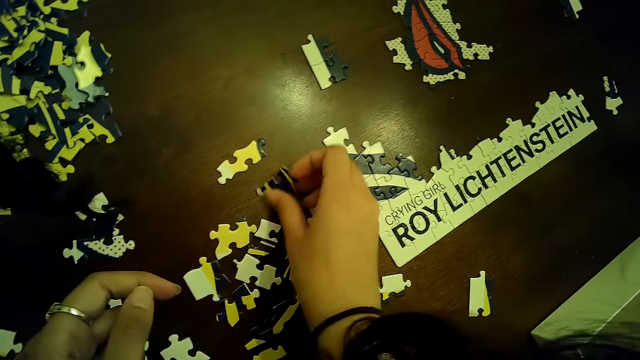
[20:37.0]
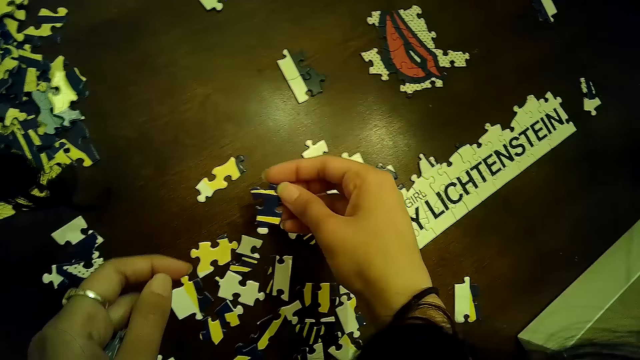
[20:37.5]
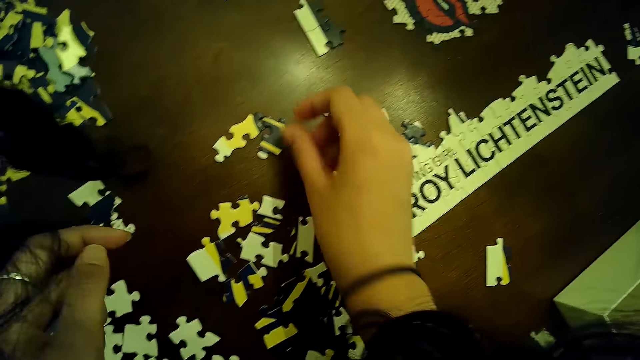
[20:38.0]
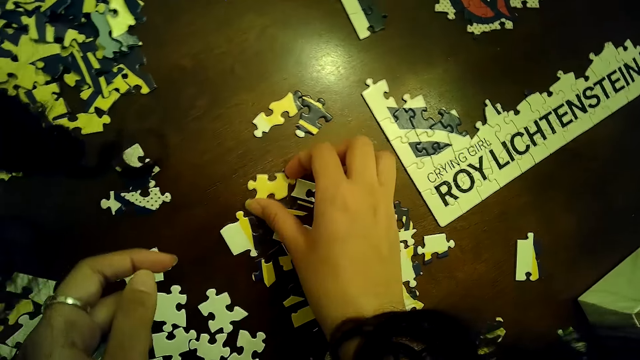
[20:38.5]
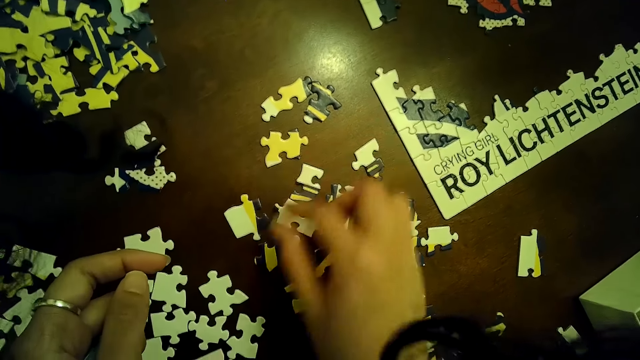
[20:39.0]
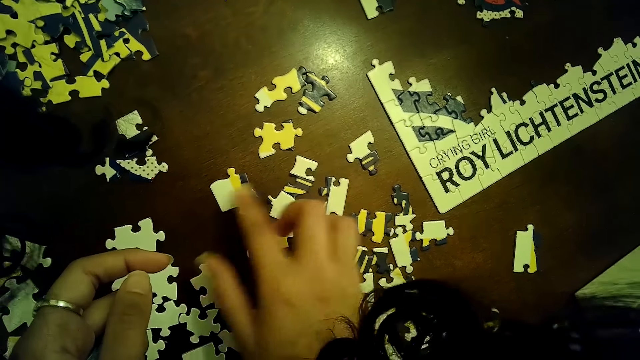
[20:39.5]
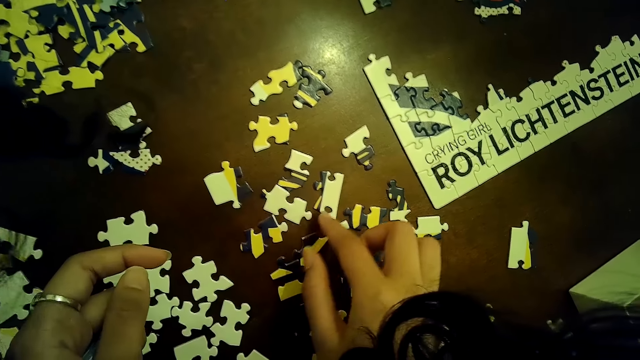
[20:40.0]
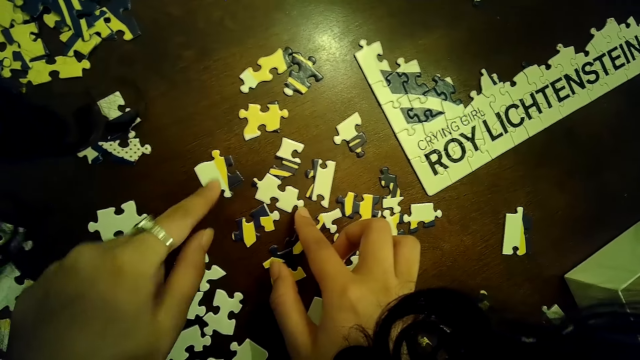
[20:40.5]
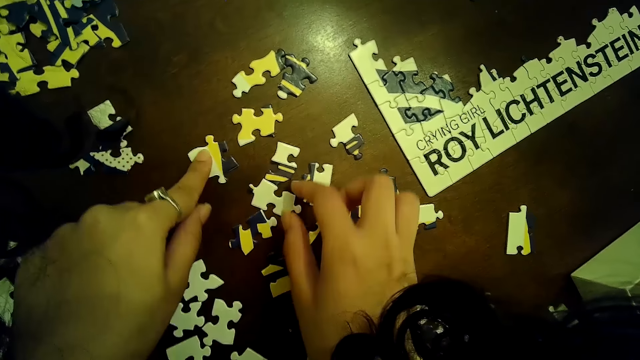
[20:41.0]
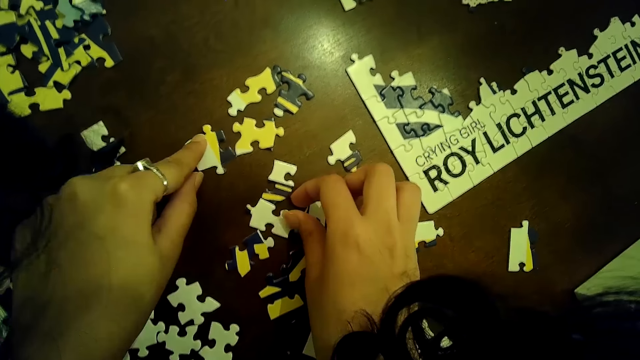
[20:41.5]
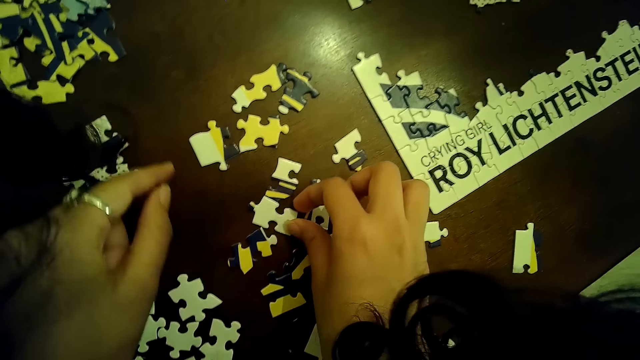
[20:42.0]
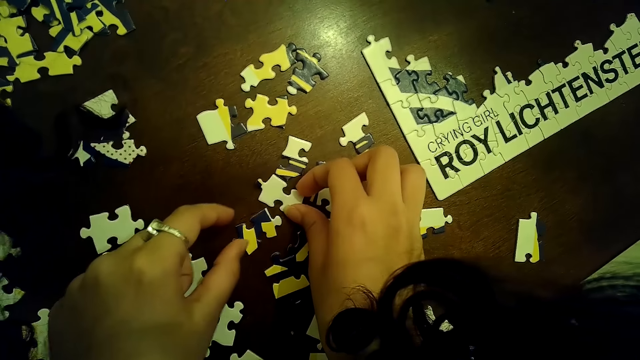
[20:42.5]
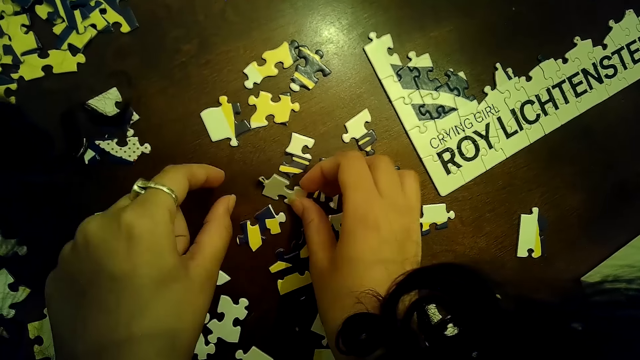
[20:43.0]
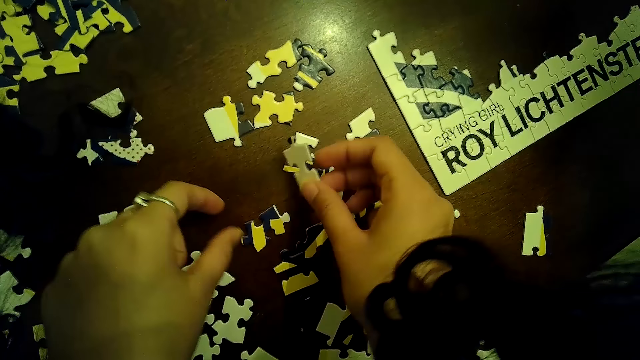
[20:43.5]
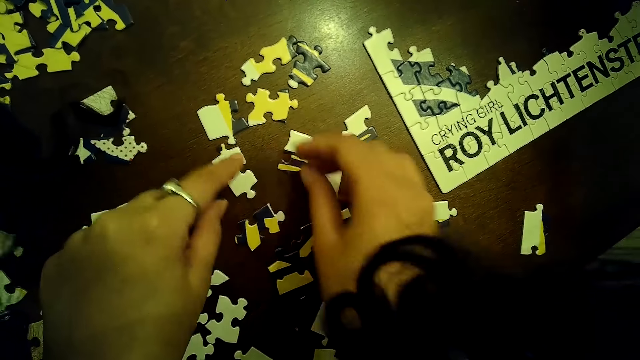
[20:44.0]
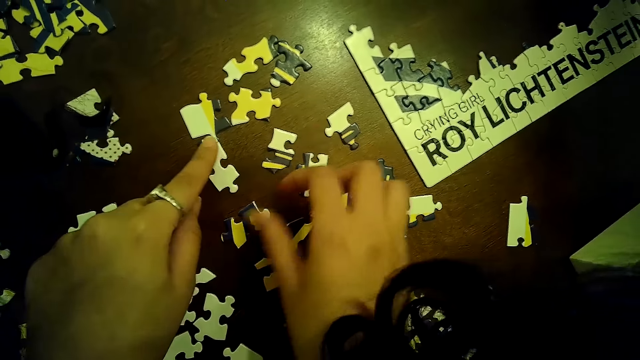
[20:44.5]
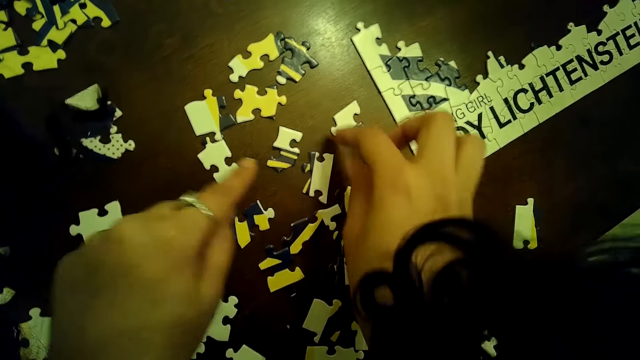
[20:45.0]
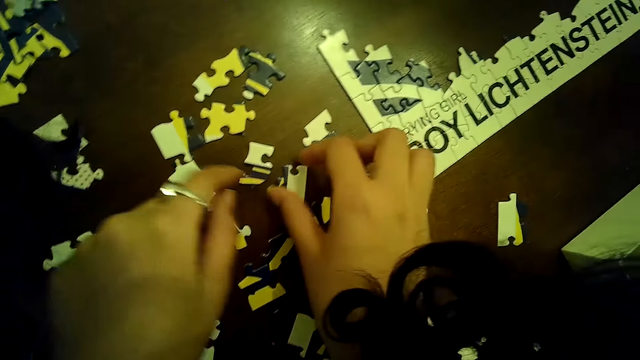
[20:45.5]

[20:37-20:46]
The camera wearer picks a piece of jigsaw puzzle from the table with her right hand. She drops the jigsaw puzzle on the table with her right hand. She moves a piece of the jigsaw puzzle on the table with her right hand. She does it again. She moves a piece of the jigsaw puzzle on the table with her left hand. She picks a piece of jigsaw puzzle from the table with her right hand. She drops the jigsaw puzzle on the table with her right hand.

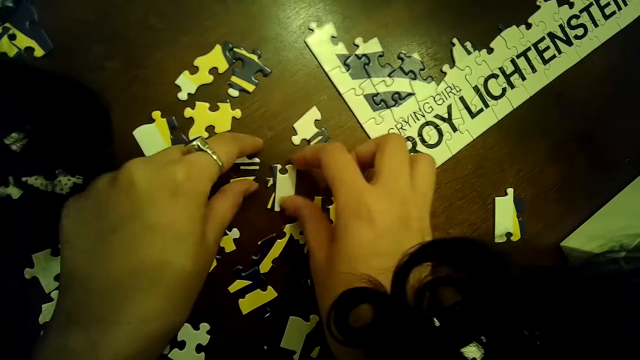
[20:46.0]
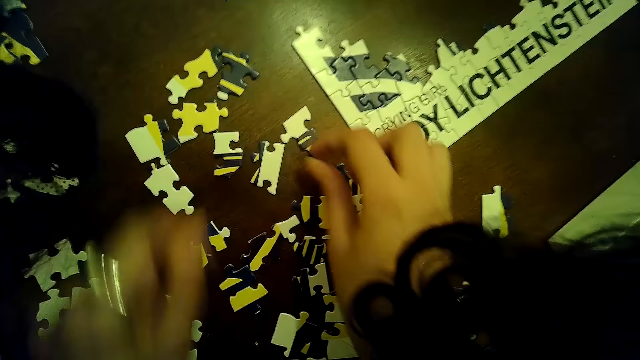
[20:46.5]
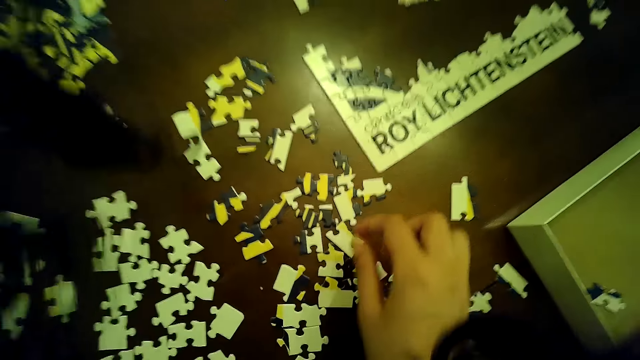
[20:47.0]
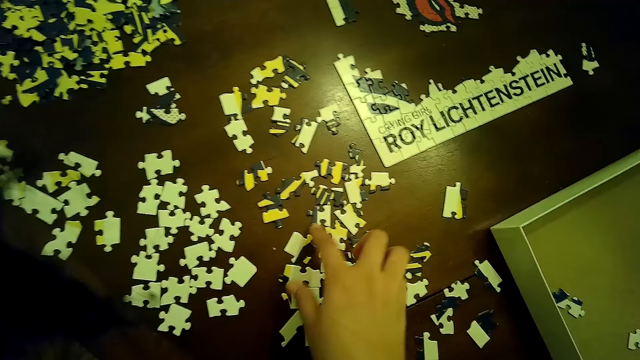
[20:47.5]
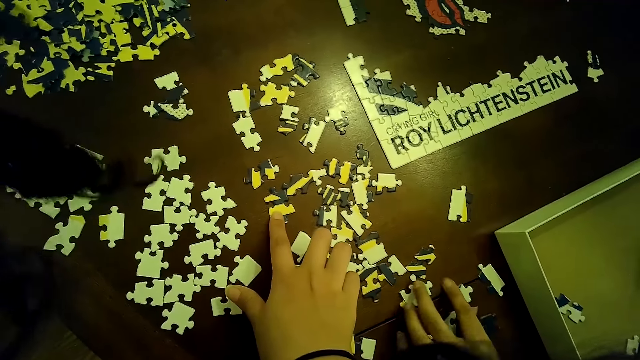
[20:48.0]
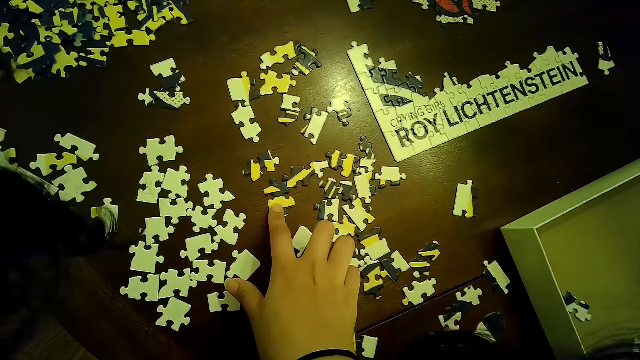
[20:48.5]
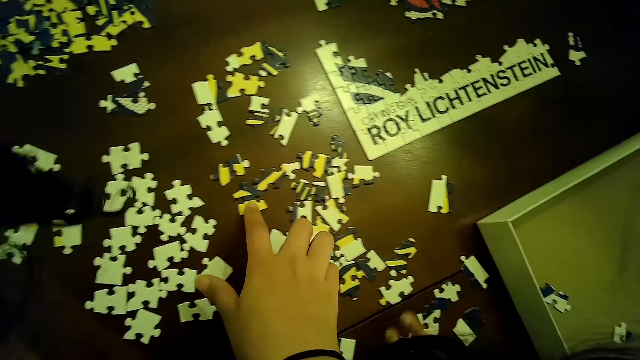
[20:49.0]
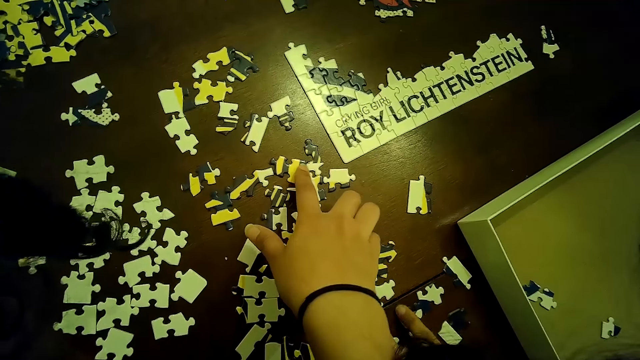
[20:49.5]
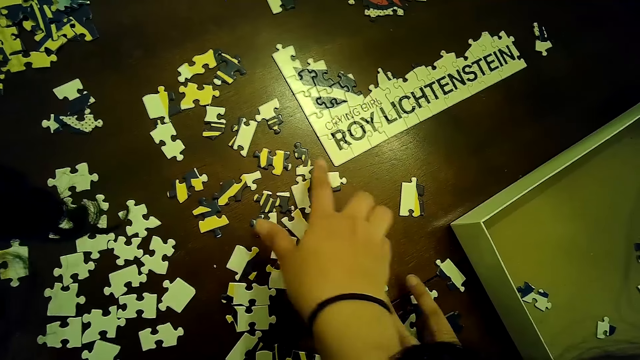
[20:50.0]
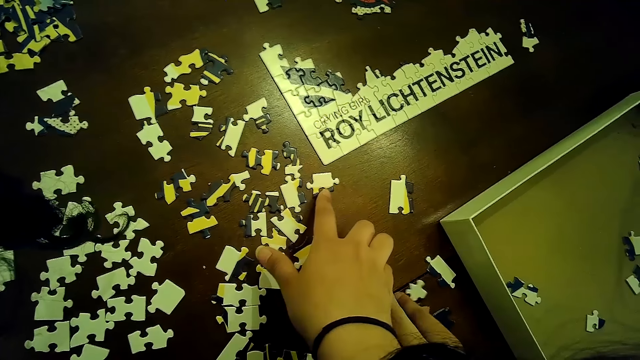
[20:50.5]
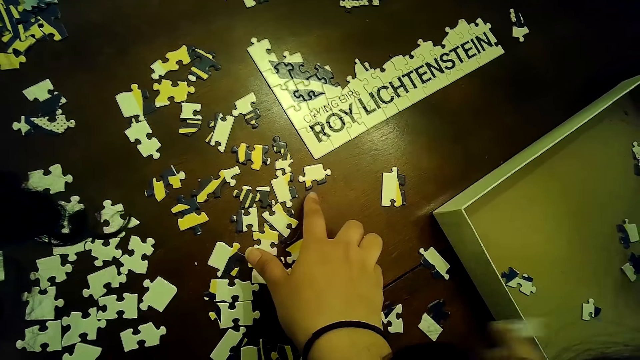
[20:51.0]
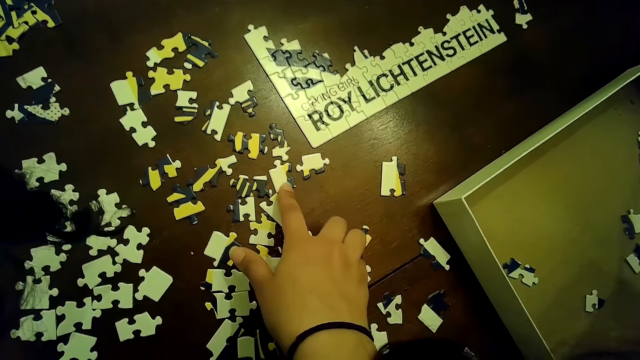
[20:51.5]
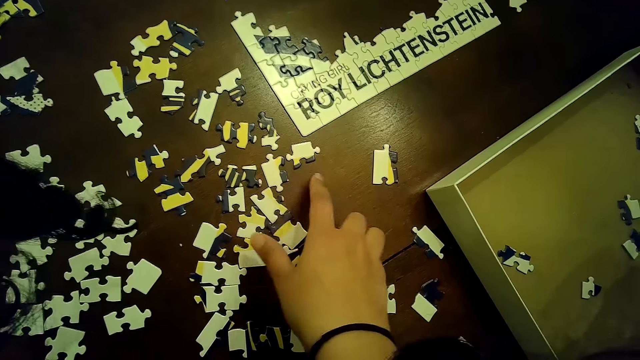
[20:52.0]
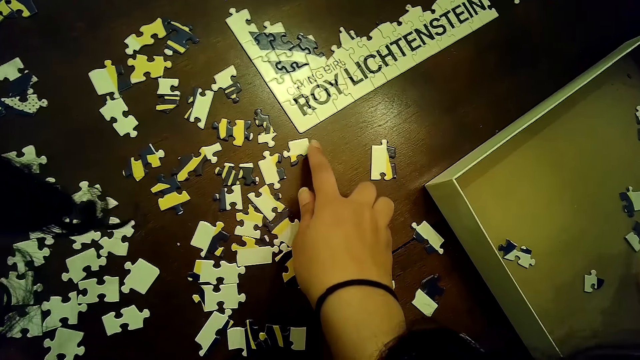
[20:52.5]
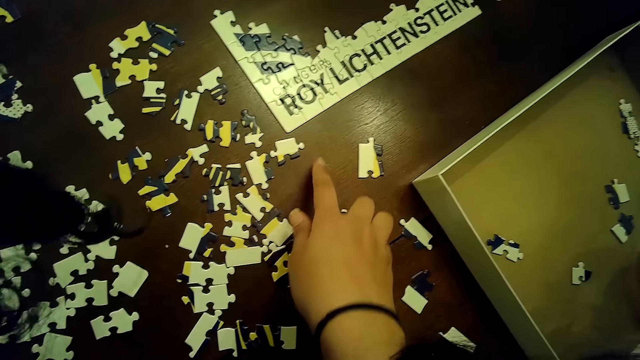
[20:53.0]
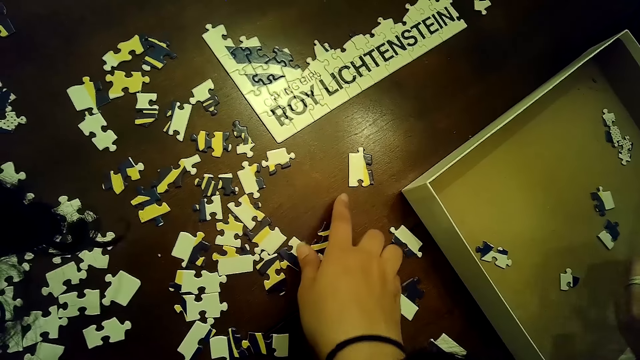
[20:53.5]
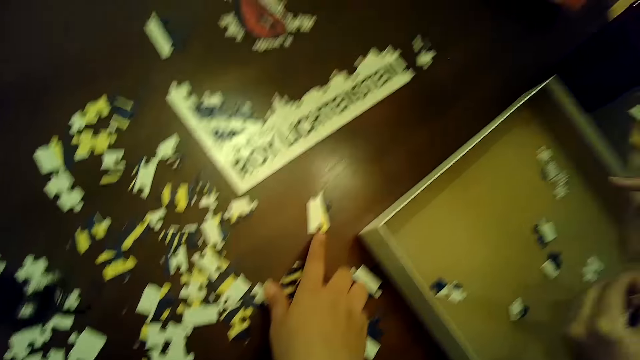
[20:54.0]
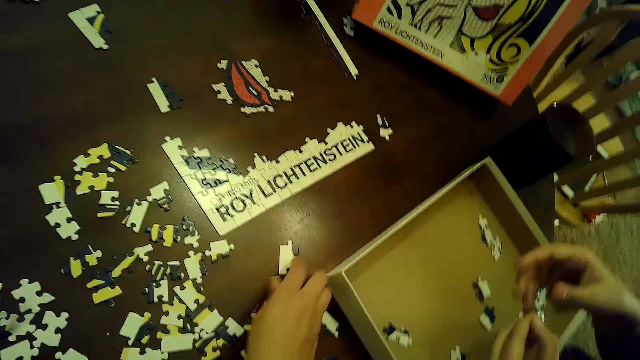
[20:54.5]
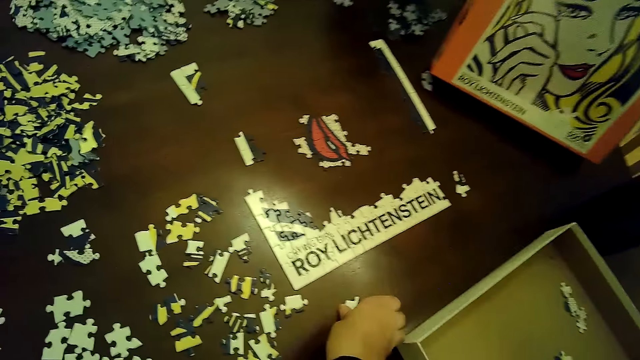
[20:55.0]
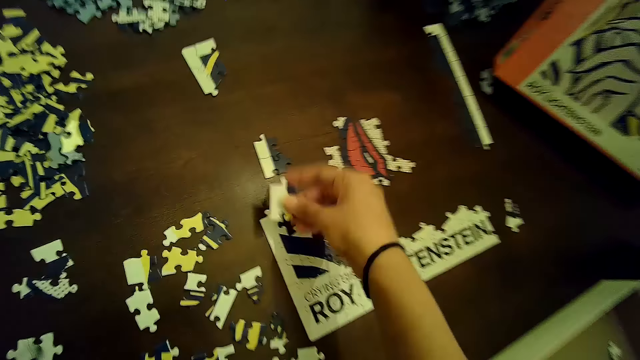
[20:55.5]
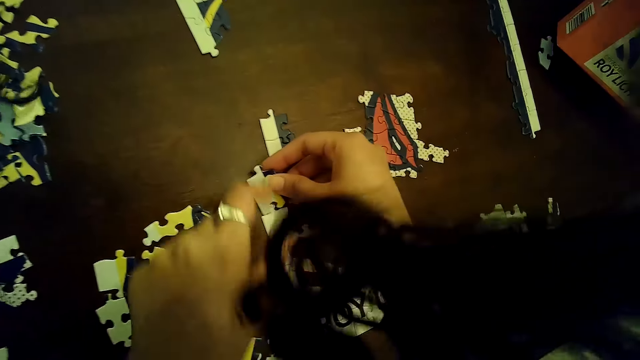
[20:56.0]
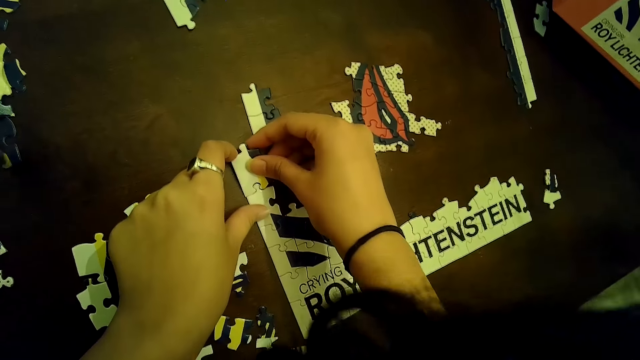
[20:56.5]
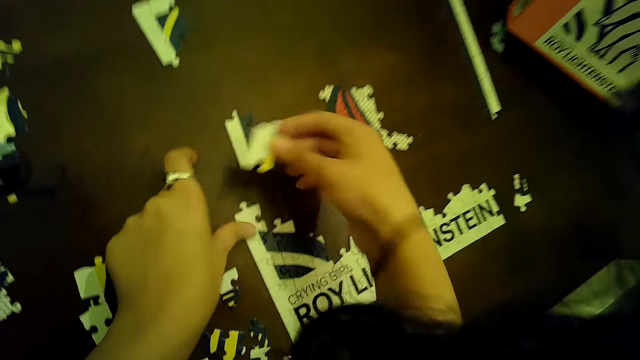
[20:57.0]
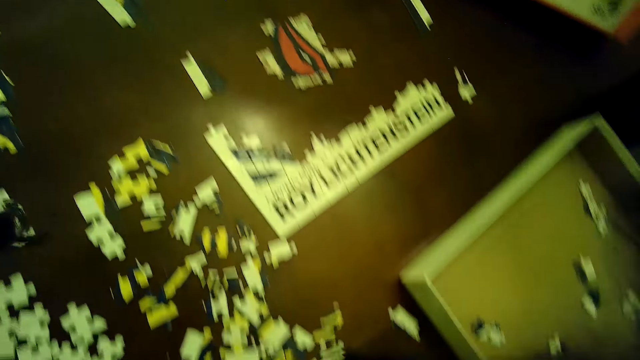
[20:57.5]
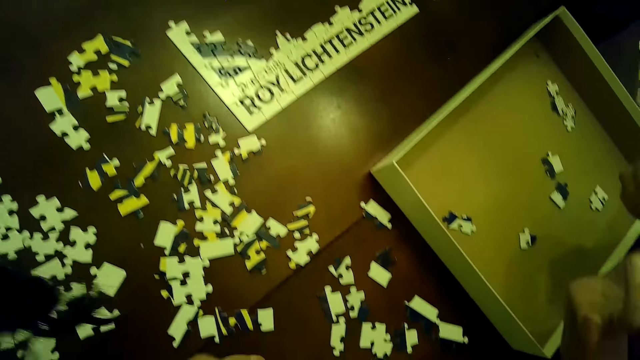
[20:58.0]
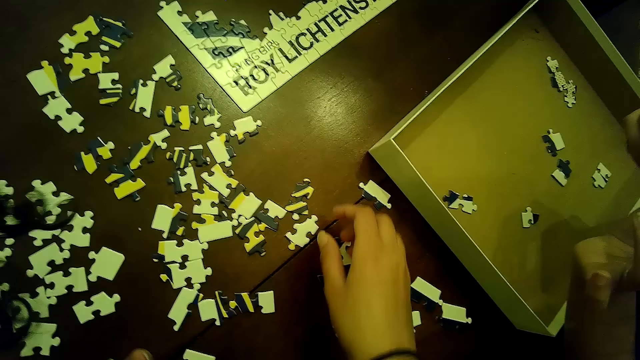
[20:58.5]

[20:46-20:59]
The camera wearer scatters some pieces of the jigsaw puzzle on the table with both hands. She touches a piece of the jigsaw puzzle on the table with her right hand. A woman touches some pieces of the jigsaw puzzle on the table with her left hand. The camera wearer moves a piece of the jigsaw puzzle on the table with her right hand. She touches a piece of the jigsaw puzzle on the table with her right hand. The woman picks a piece of the jigsaw puzzle from the table with her left hand. The camera wearer touches a piece of the jigsaw puzzle on the table with her right hand. She picks a piece of jigsaw puzzle from the table with her right hand. She does it again. She holds down the tile of jigsaw puzzle with her left hand. She arranges cards on the table. She removes the piece of jigsaw puzzle from the tile on the table with her right hand. She passes the piece of jigsaw puzzle in her right hand to her left hand.
